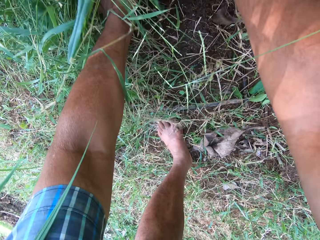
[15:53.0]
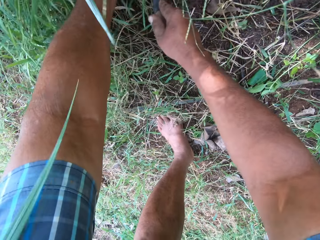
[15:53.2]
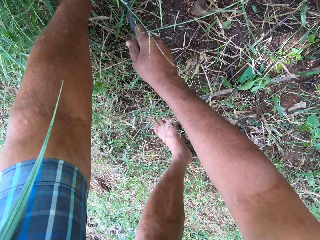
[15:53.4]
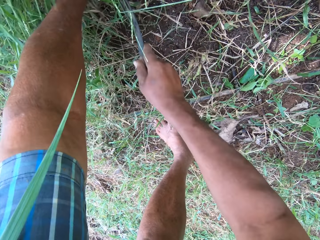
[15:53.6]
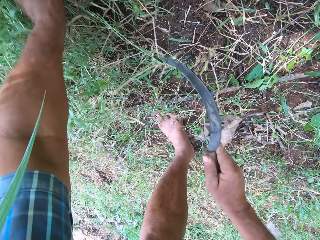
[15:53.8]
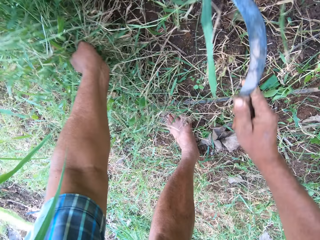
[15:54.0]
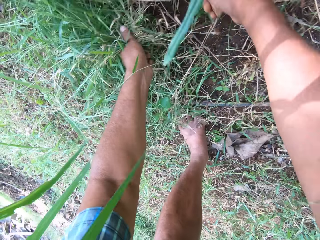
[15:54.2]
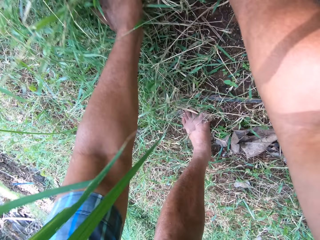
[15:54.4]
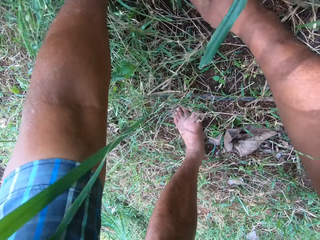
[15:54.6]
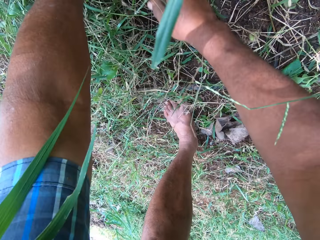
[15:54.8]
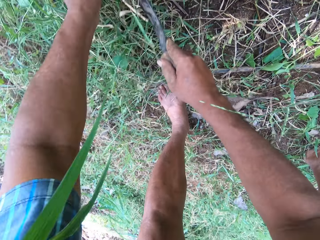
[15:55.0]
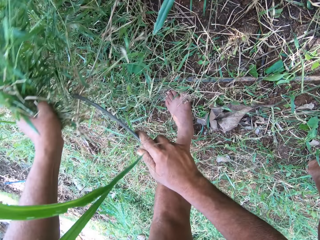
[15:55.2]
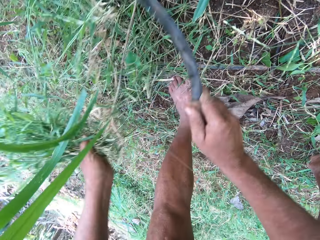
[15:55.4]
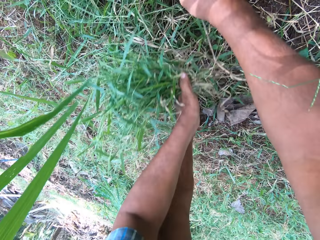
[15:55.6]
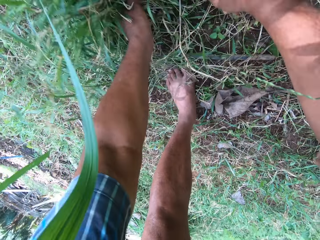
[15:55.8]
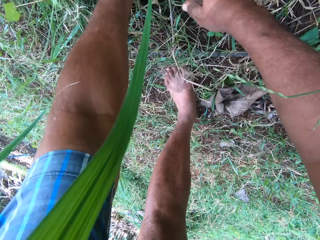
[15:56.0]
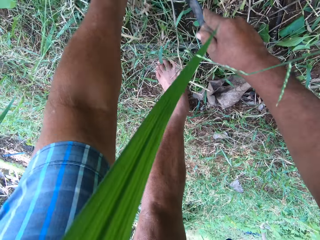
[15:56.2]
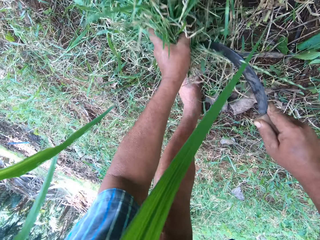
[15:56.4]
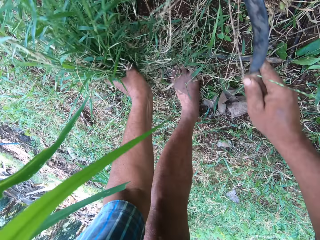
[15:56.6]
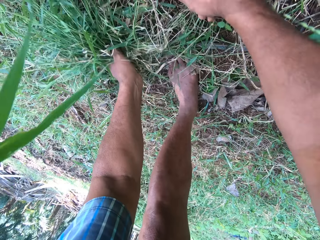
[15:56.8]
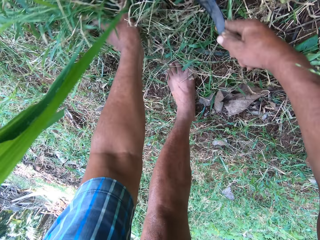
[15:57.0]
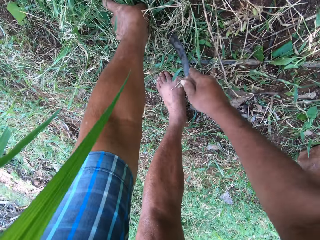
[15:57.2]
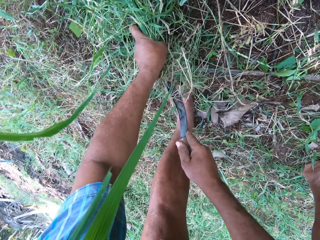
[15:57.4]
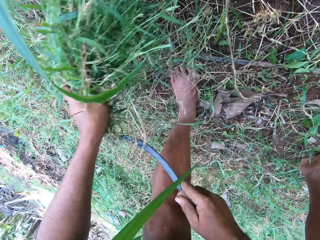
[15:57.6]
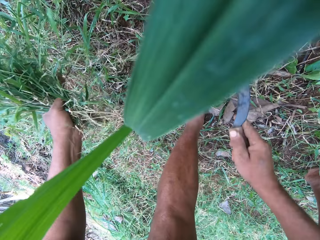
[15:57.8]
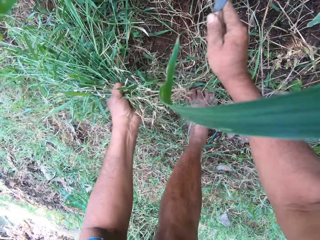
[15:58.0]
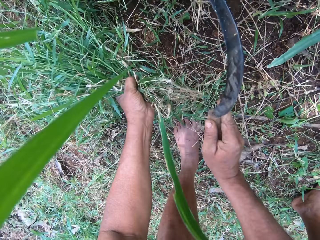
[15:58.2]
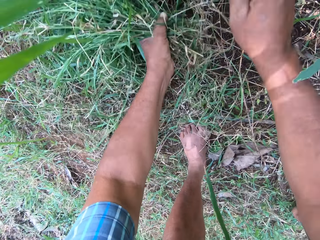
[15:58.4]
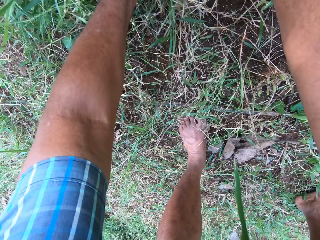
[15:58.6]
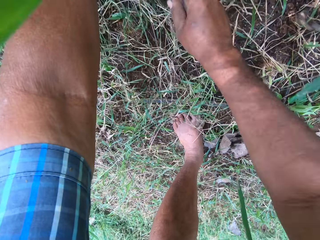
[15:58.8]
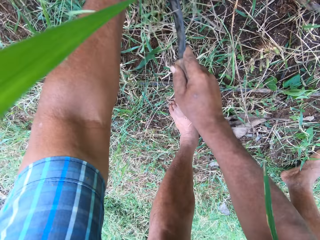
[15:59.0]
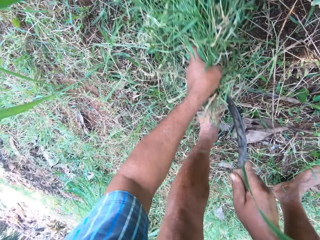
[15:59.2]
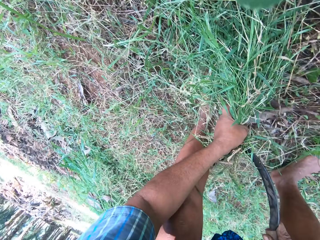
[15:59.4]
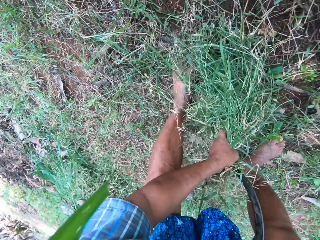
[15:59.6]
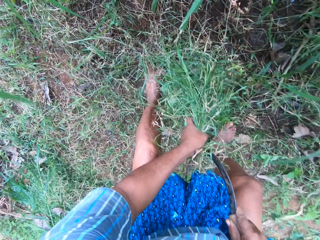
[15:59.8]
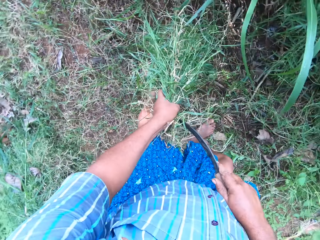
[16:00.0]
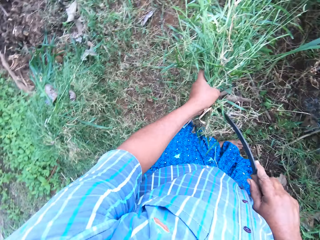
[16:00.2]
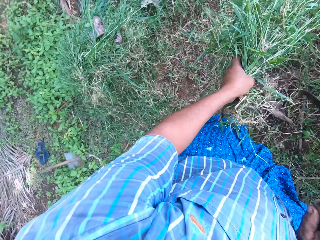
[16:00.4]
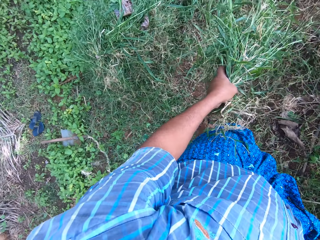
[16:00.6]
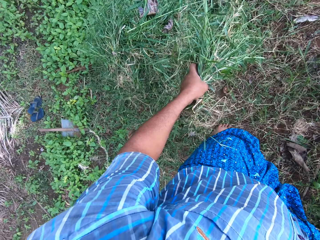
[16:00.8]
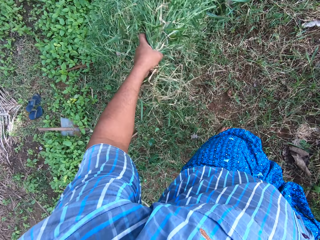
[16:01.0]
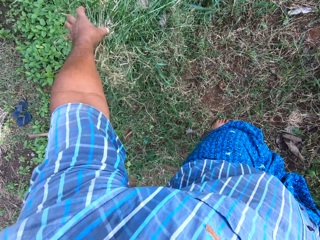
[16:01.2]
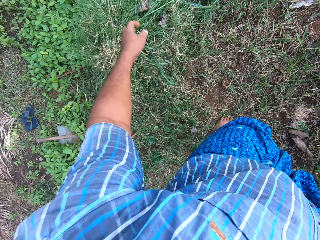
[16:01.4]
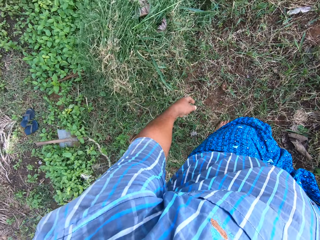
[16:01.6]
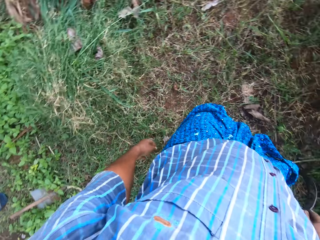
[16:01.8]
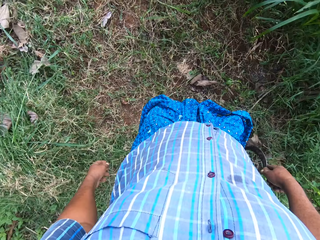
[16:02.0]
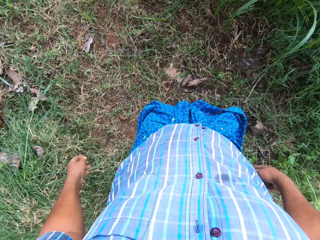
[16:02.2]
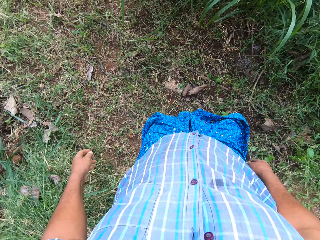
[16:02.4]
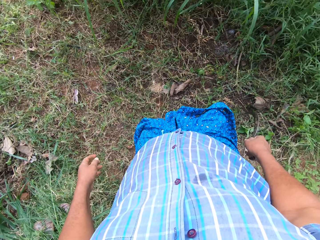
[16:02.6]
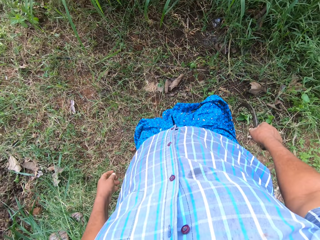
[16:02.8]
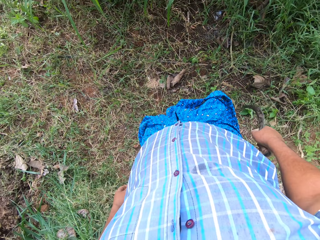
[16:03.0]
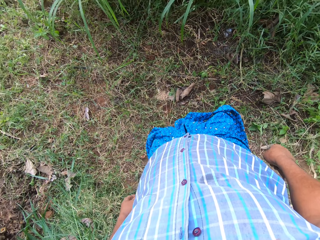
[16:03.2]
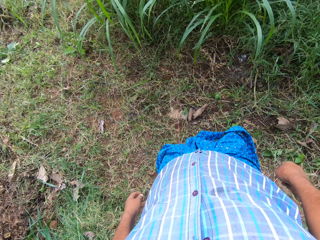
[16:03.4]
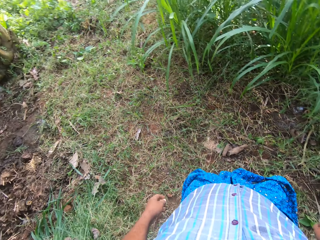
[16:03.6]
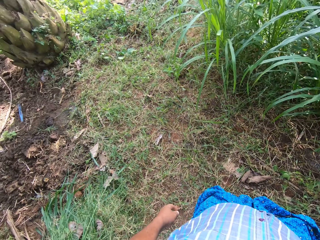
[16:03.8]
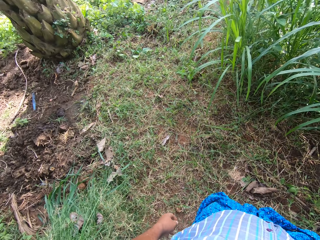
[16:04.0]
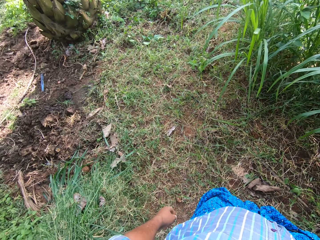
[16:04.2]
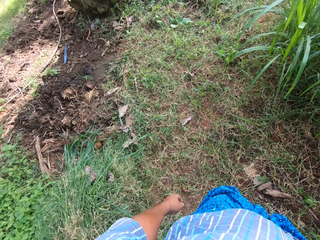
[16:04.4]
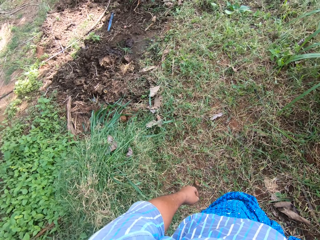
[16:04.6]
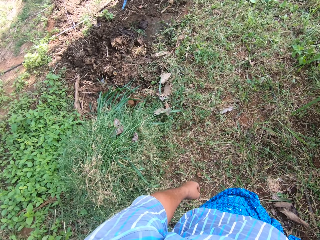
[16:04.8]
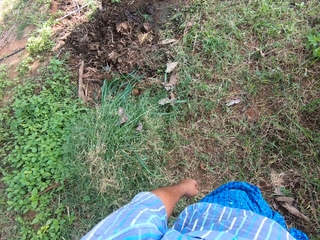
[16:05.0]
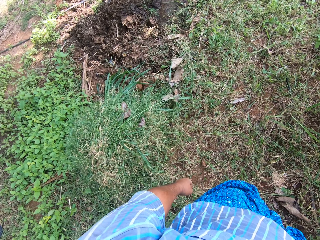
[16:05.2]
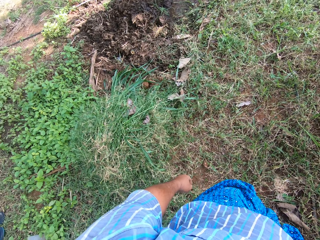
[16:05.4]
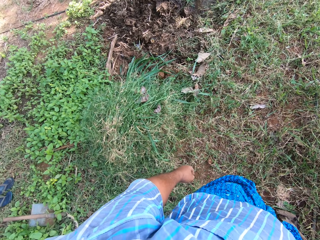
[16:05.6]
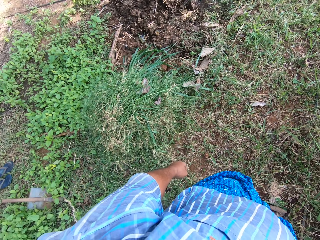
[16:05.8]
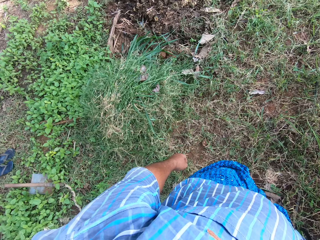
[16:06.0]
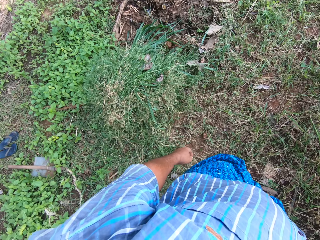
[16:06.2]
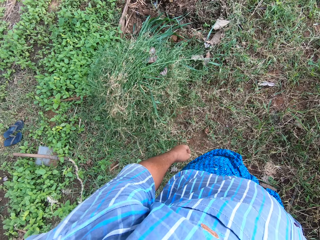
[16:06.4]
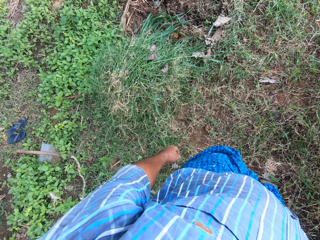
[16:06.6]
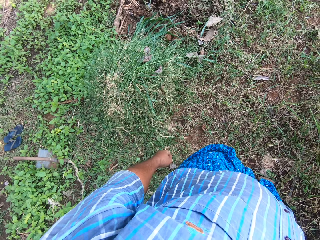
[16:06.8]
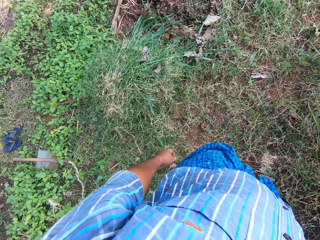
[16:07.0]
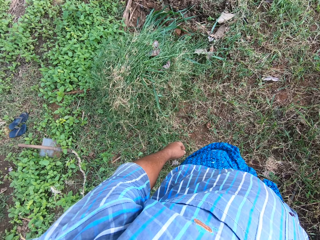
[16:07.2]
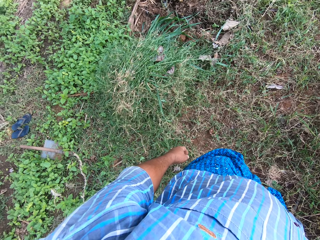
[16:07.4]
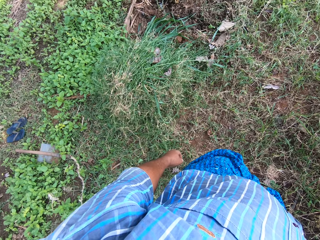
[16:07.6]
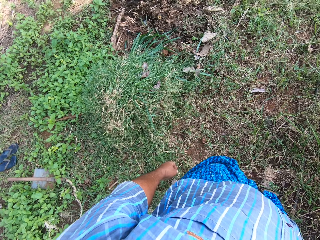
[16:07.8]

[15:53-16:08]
The camera wearer holds the napier grass. He drops the grass in his left hand on the pile of grass. He stands.

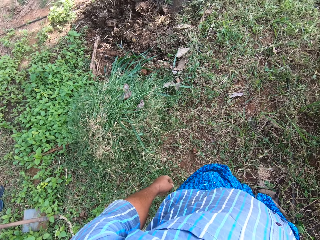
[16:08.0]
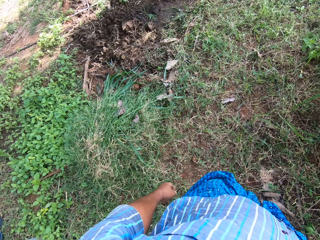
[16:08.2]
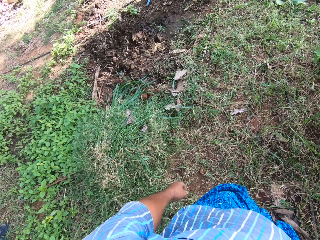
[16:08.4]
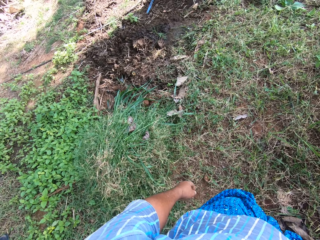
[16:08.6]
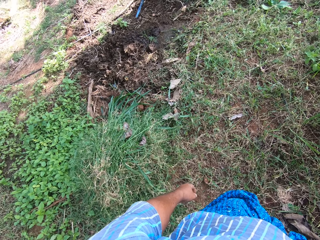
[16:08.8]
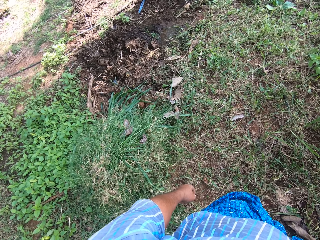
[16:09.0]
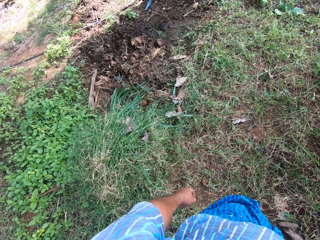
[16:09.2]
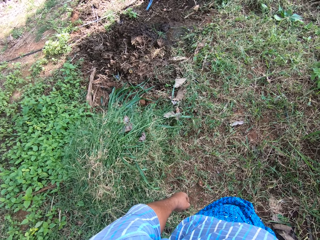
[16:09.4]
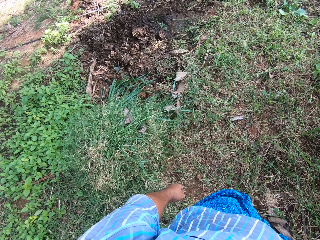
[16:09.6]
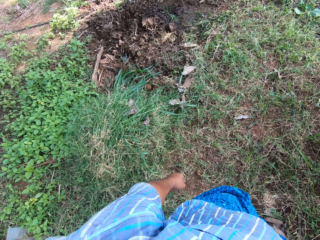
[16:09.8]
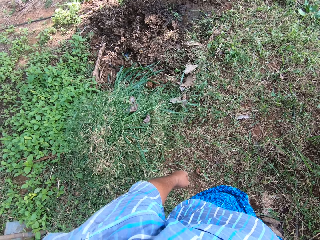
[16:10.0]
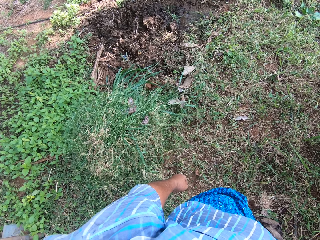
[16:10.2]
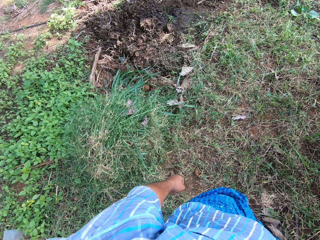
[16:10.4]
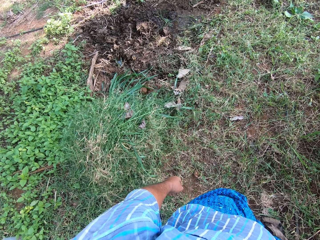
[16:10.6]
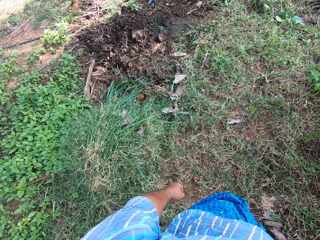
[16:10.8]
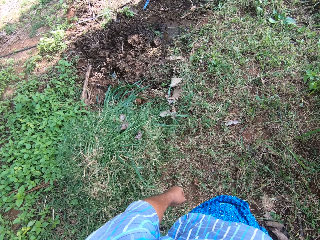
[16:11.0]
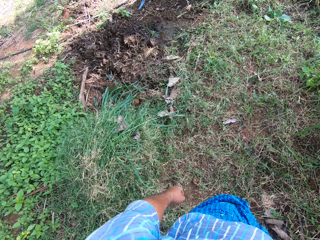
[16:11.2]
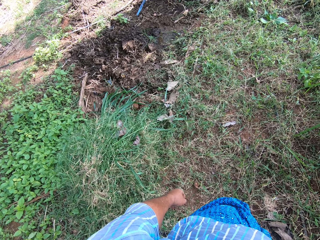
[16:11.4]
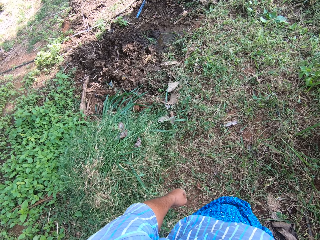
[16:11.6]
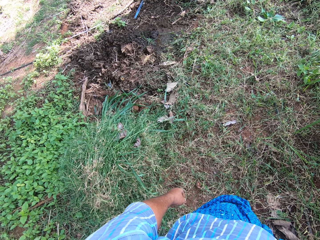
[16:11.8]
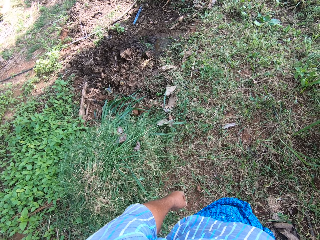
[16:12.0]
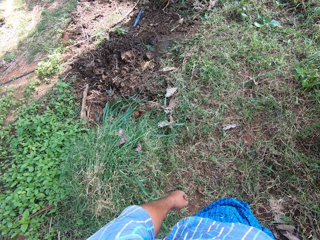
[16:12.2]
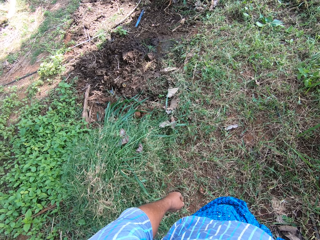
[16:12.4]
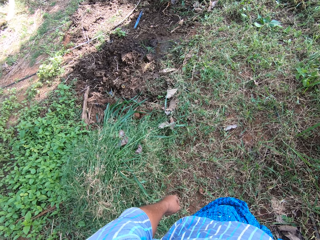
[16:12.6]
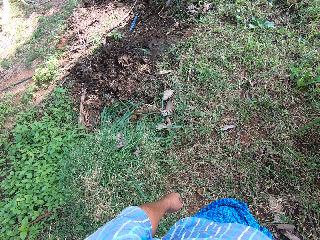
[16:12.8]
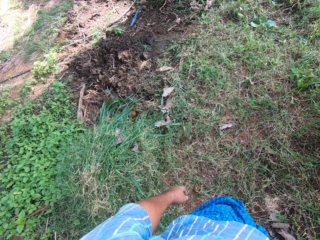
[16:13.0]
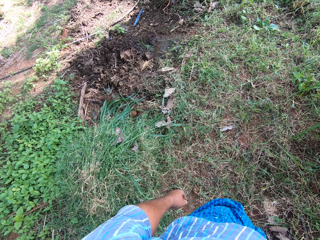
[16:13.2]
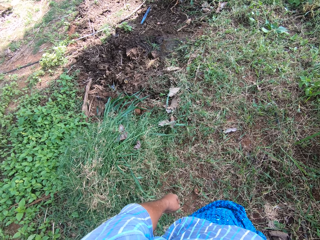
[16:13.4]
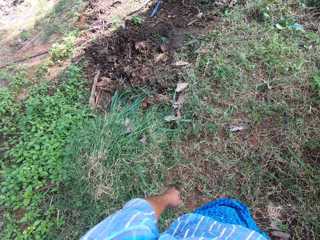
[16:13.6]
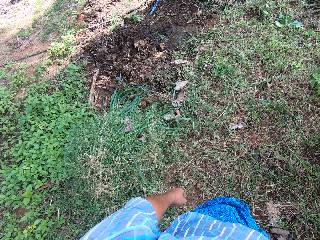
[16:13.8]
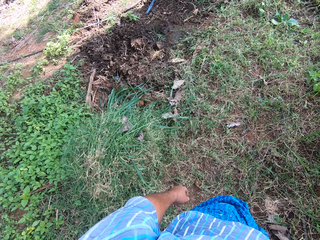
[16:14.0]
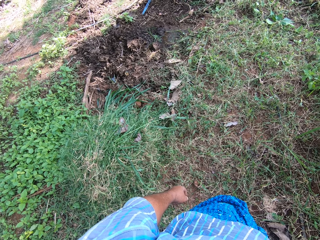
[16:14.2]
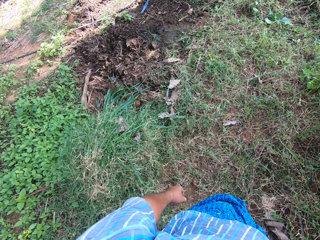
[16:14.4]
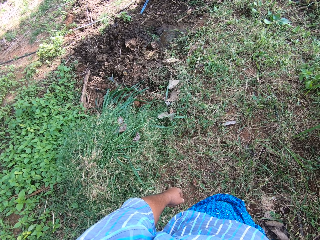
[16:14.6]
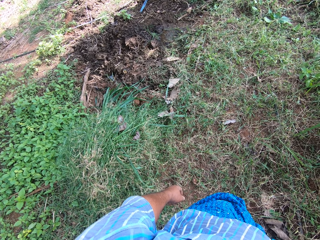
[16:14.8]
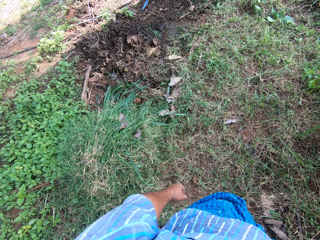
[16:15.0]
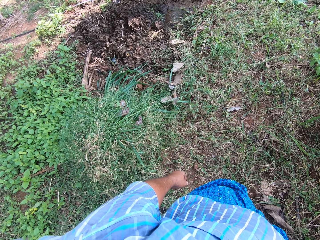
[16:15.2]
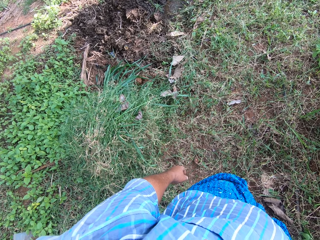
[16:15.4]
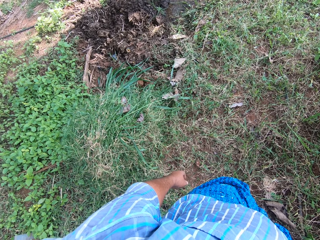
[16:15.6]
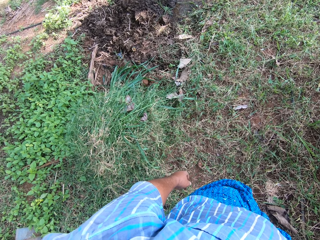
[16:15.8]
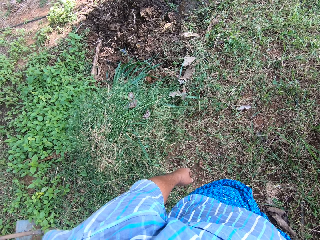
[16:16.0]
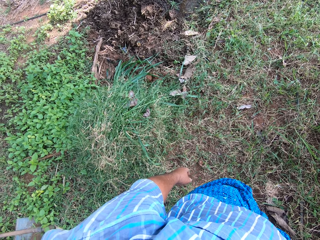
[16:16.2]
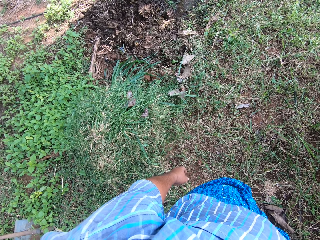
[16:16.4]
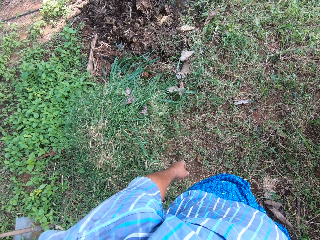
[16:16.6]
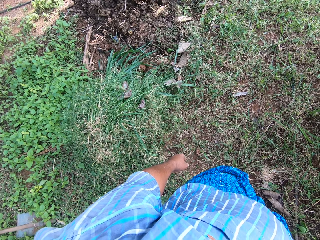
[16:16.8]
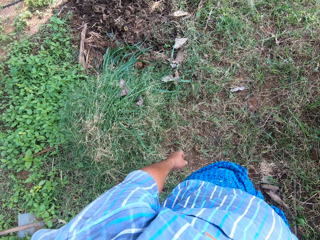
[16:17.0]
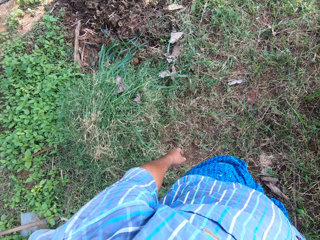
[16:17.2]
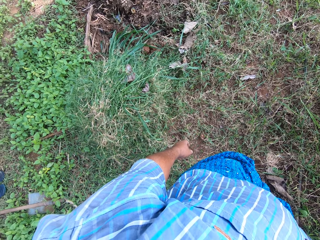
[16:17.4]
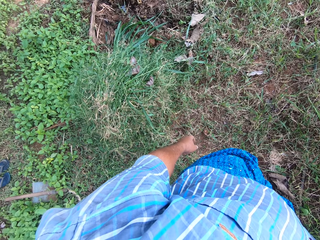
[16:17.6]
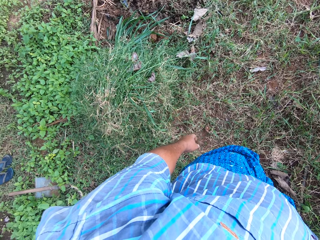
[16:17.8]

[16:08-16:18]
The camera wearer breathes loud.
